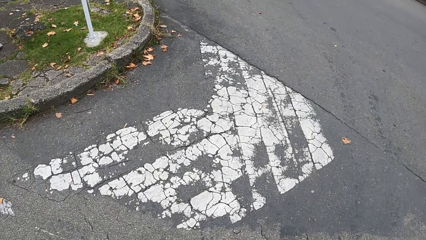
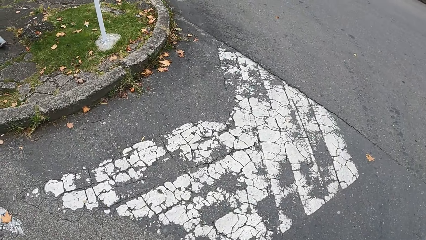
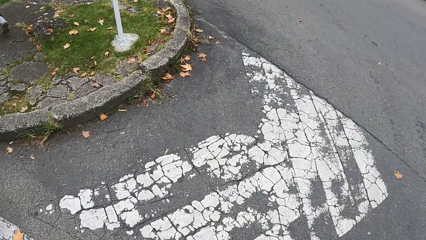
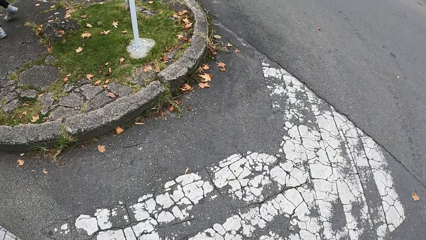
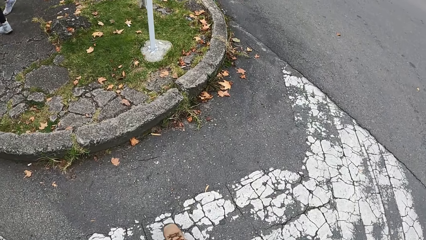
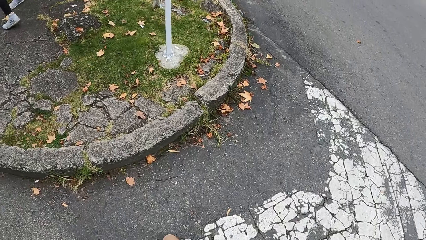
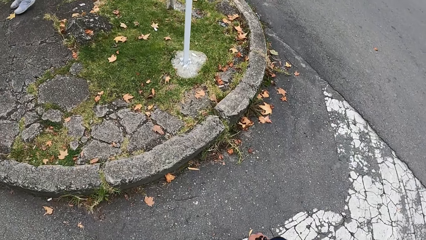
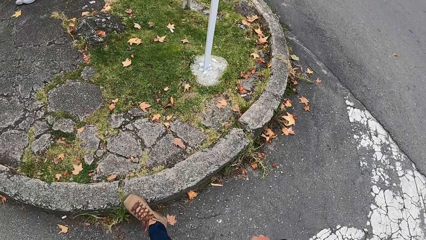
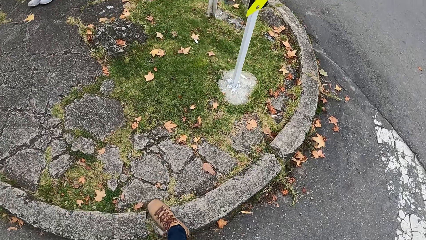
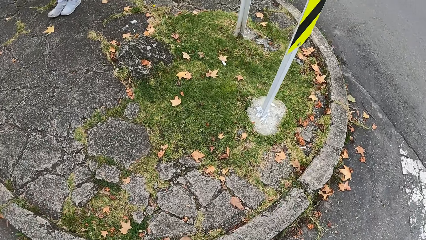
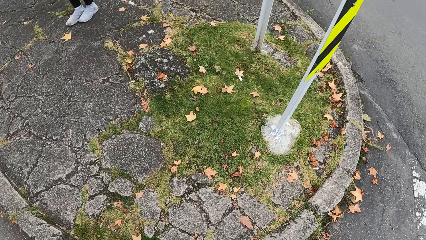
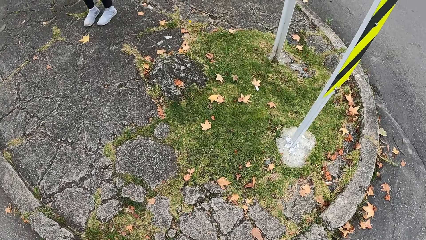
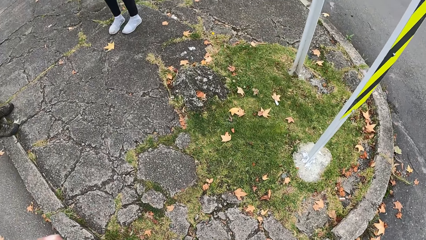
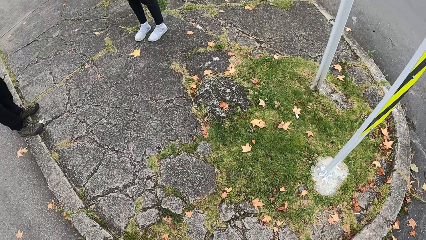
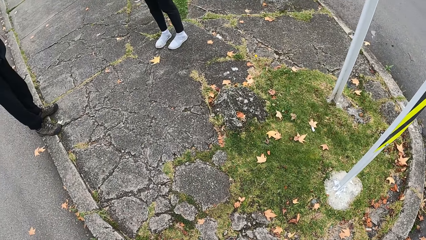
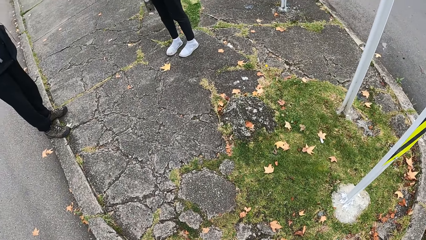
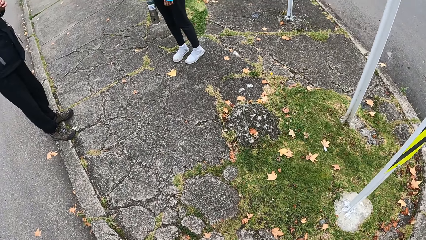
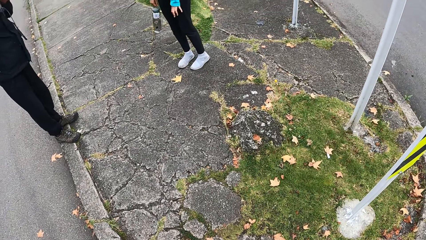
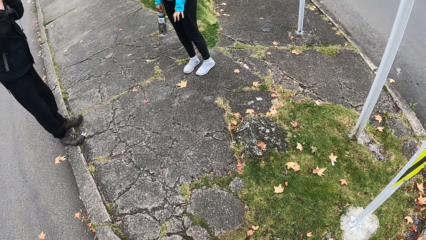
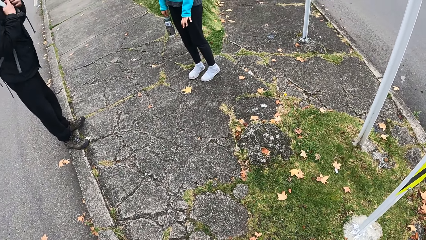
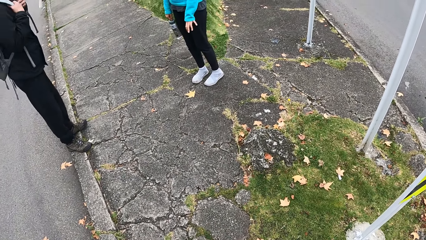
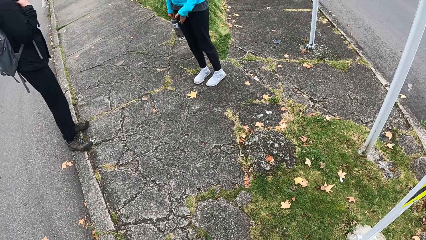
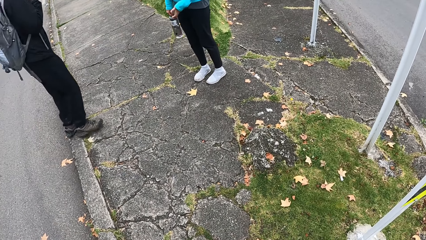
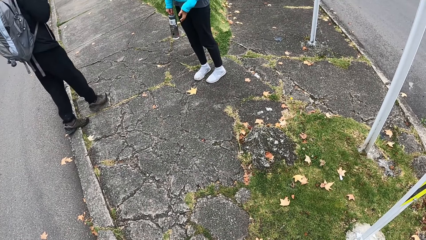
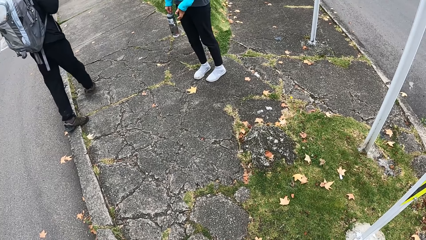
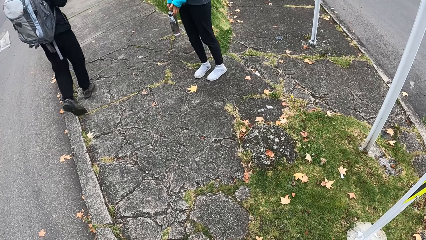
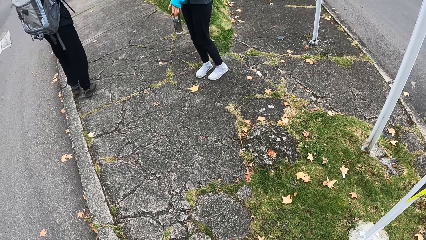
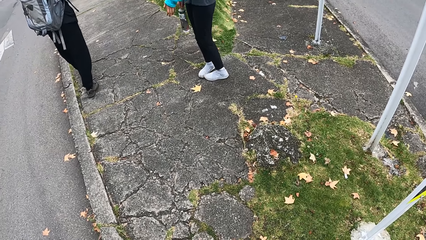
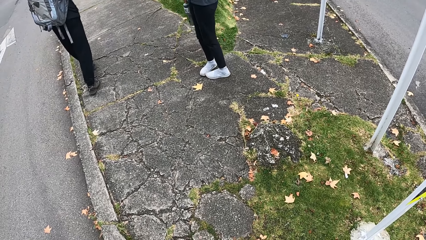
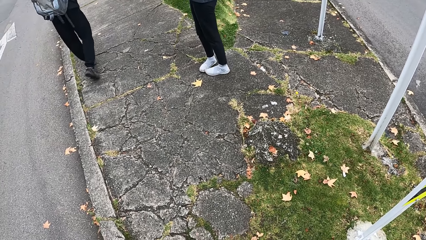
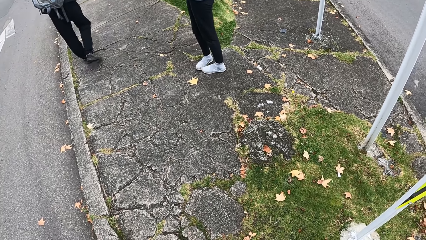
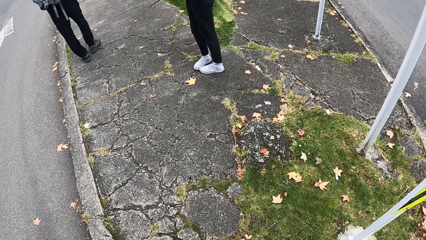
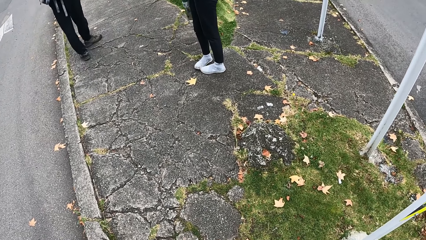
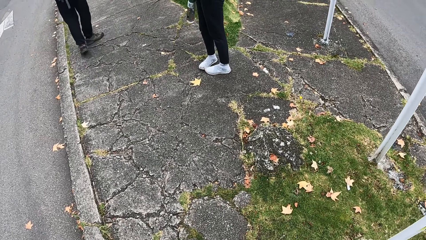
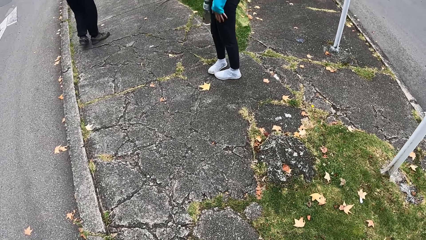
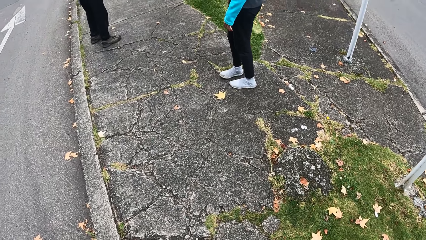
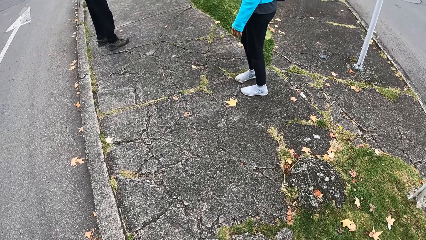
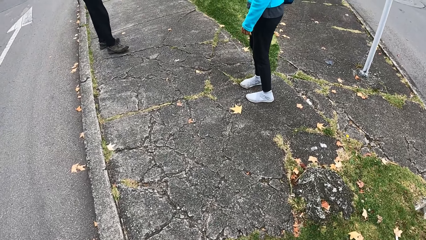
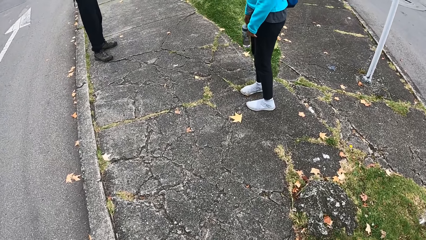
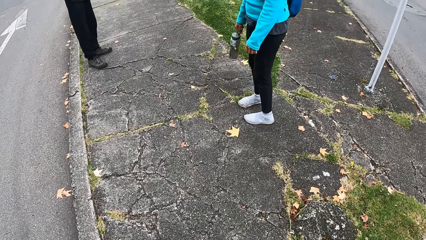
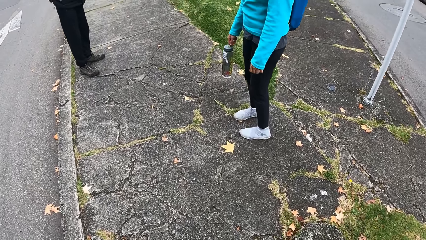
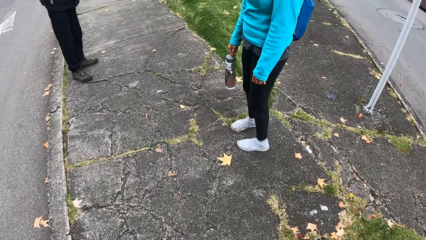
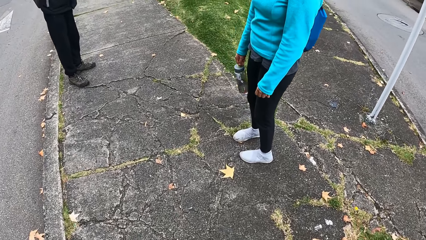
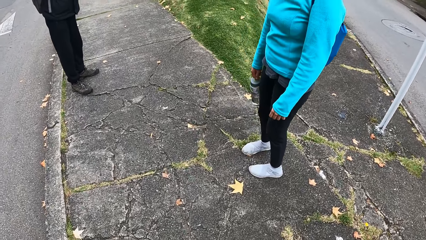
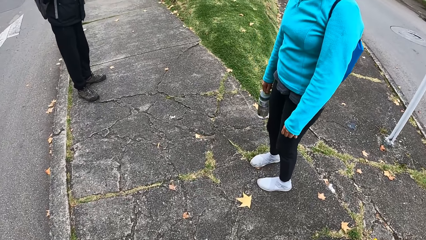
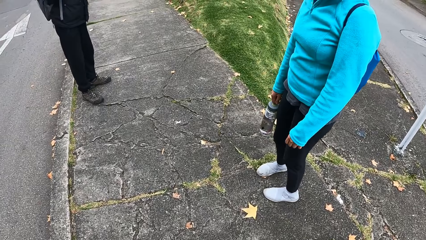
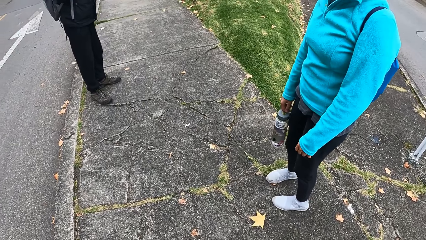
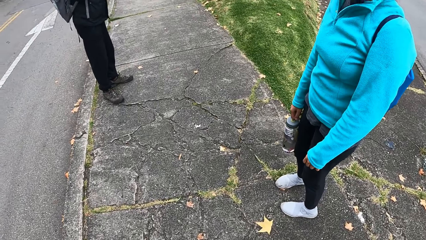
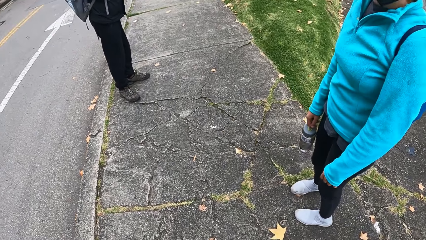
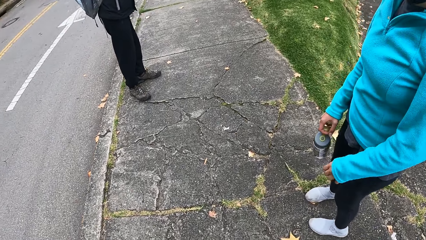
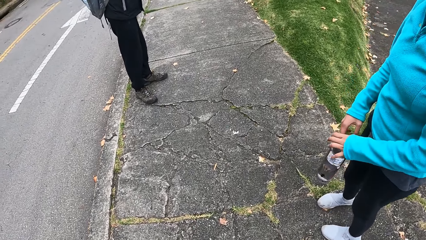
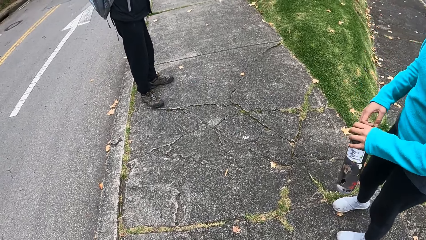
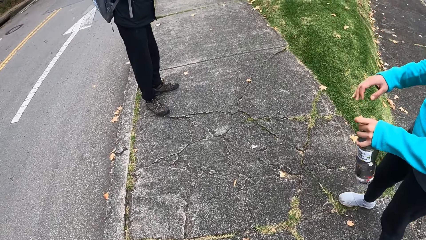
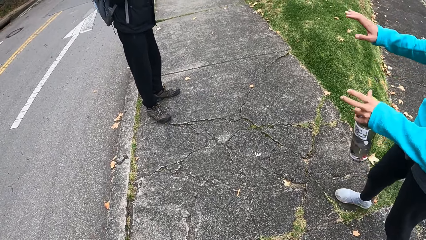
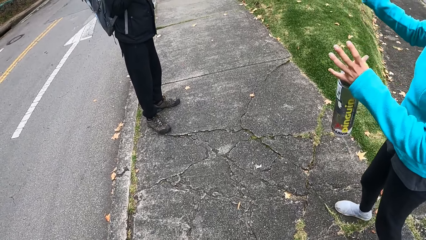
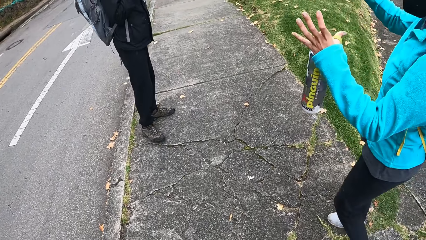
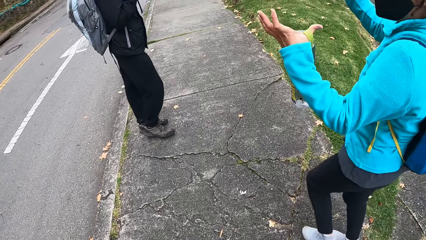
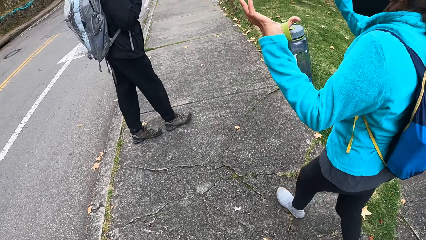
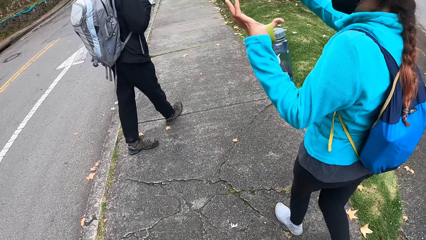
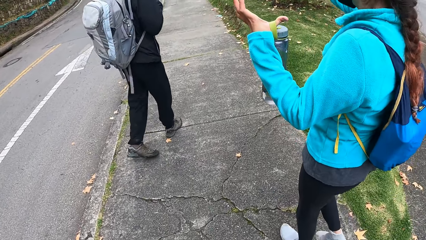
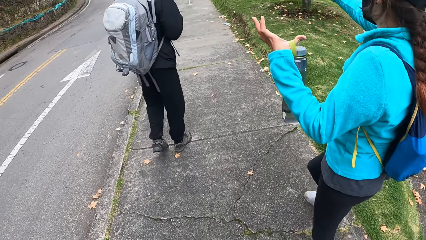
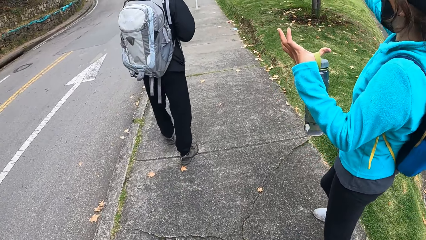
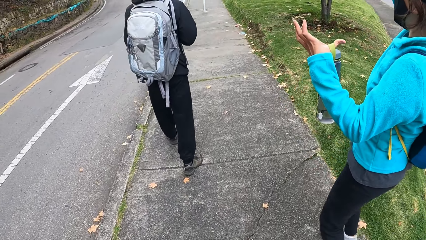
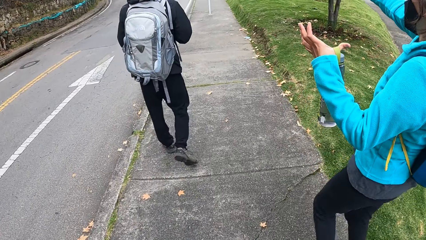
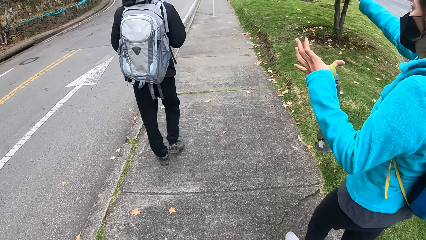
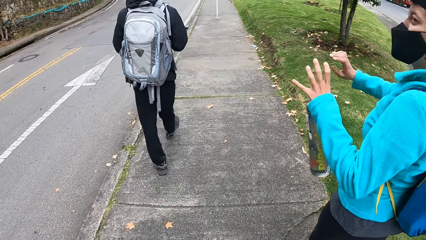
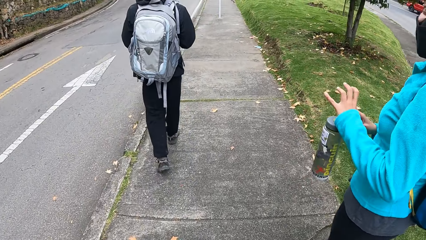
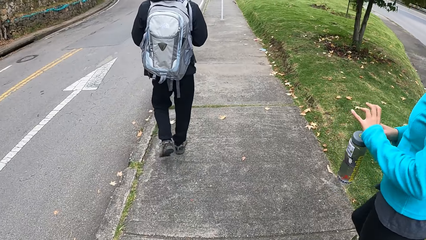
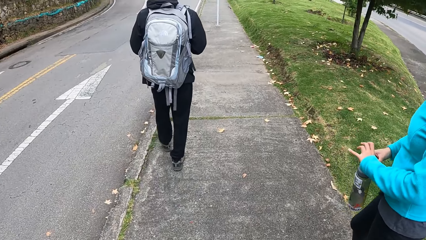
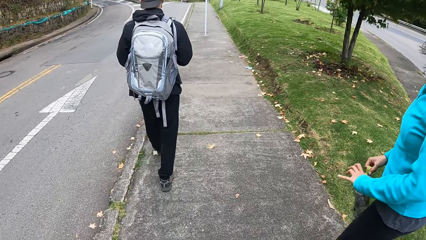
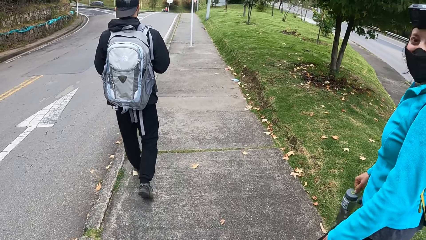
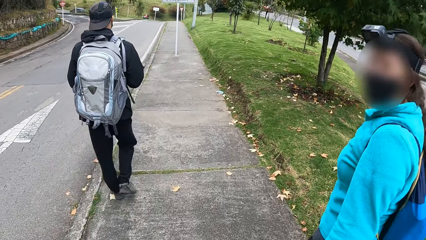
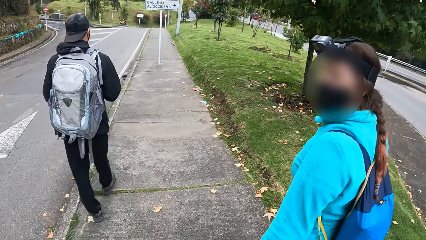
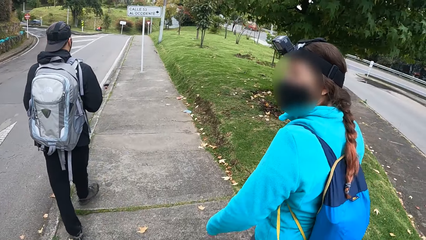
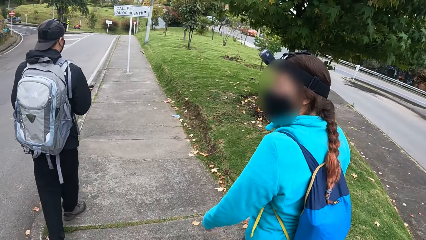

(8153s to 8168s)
The camera wearer interacts with a man and a woman. They look around. A person moves hands. The camera wearer walks on the footpath. The person walks around.
